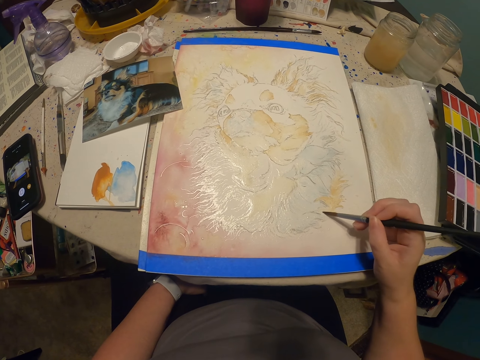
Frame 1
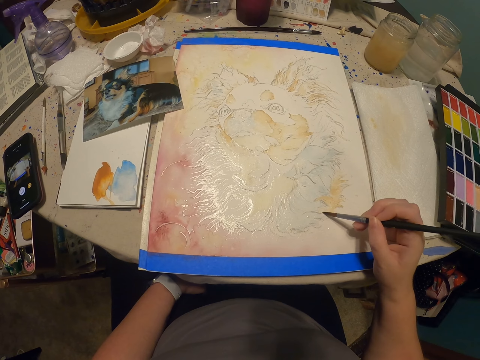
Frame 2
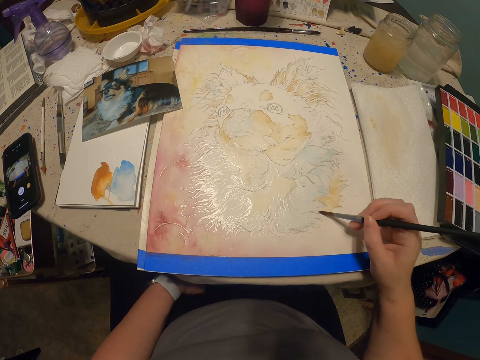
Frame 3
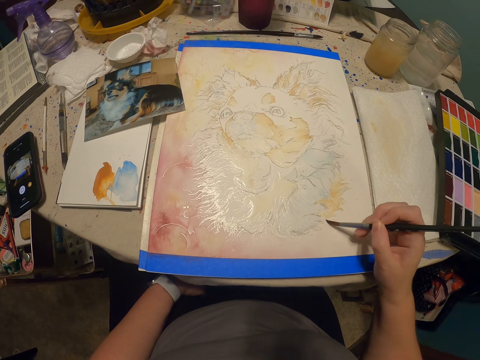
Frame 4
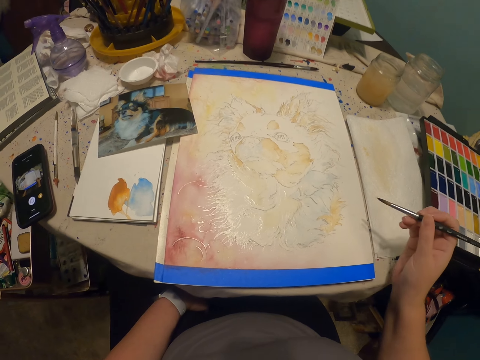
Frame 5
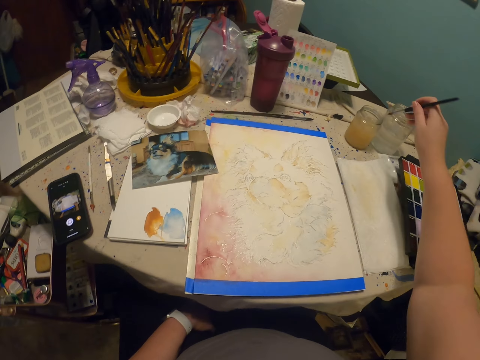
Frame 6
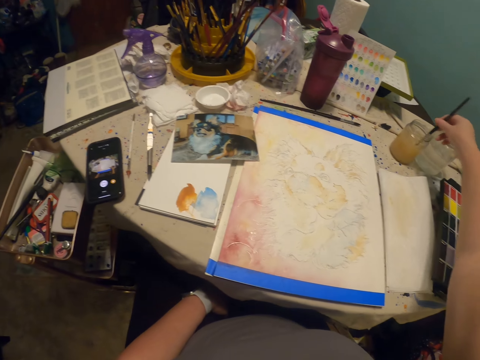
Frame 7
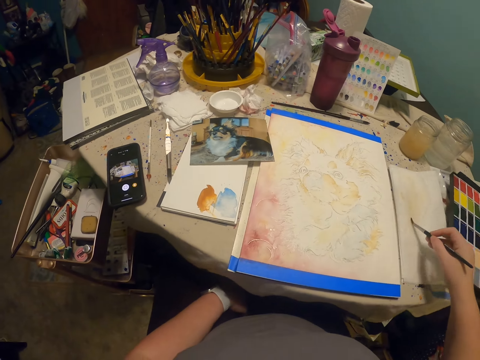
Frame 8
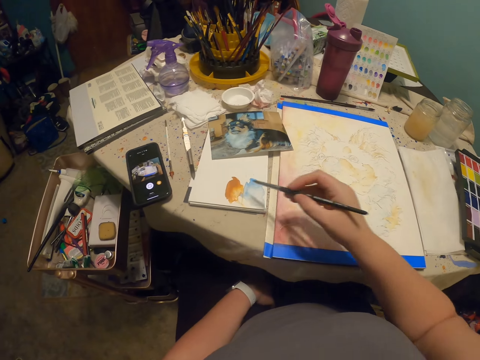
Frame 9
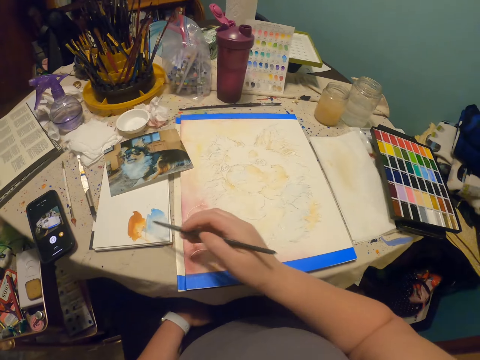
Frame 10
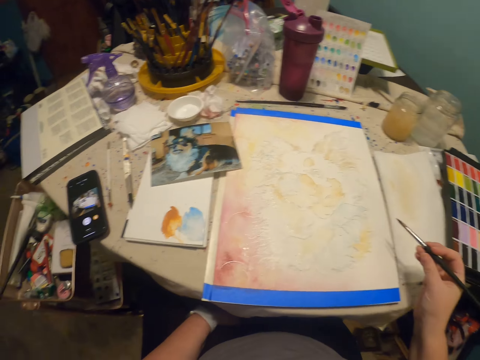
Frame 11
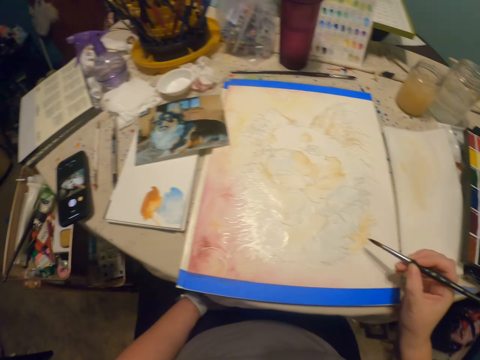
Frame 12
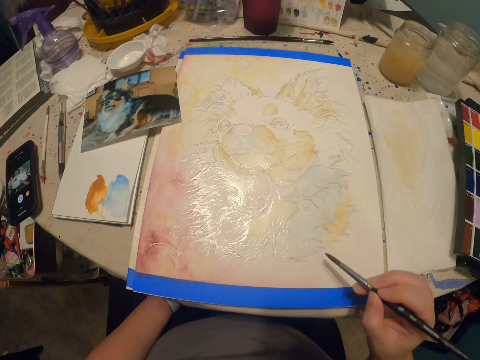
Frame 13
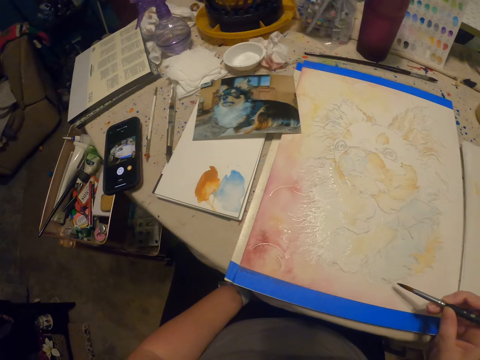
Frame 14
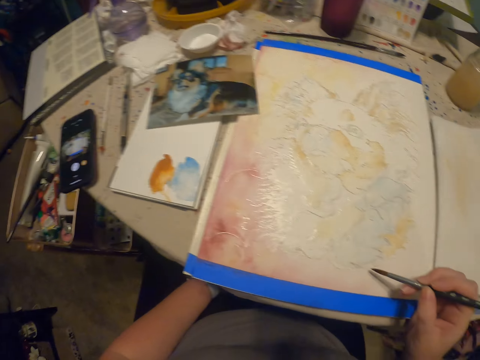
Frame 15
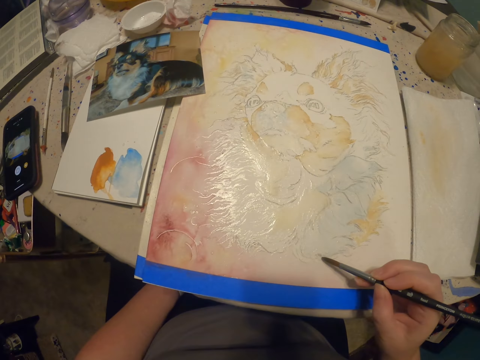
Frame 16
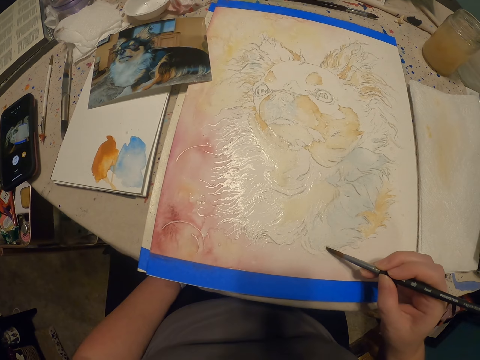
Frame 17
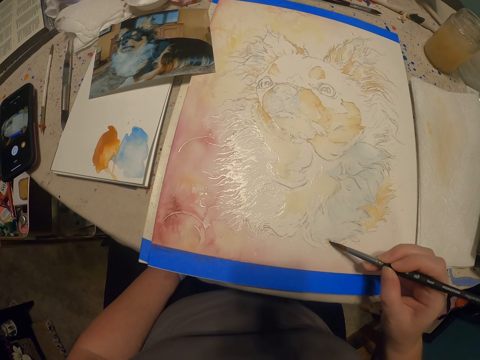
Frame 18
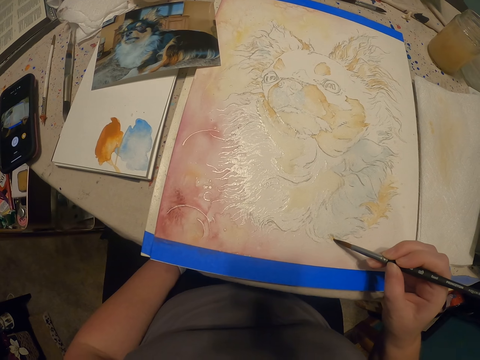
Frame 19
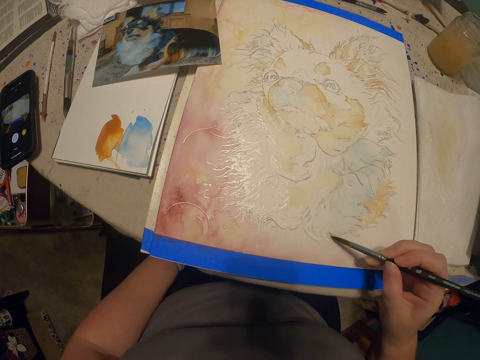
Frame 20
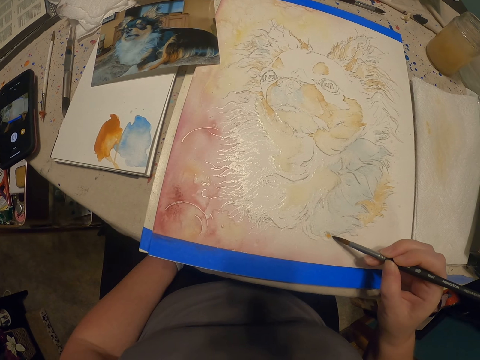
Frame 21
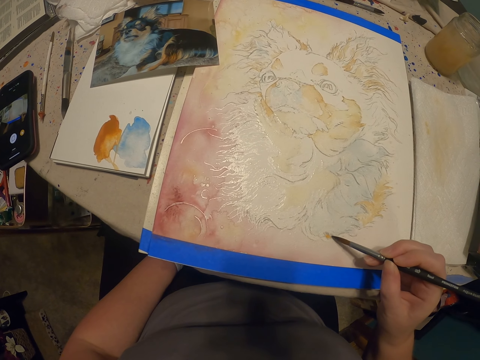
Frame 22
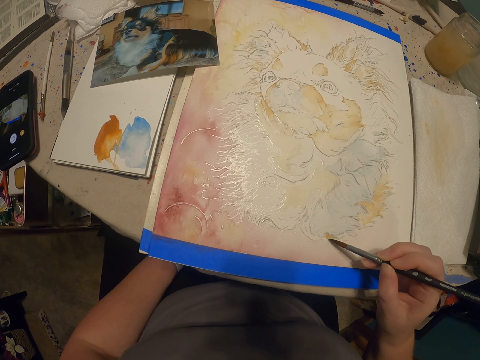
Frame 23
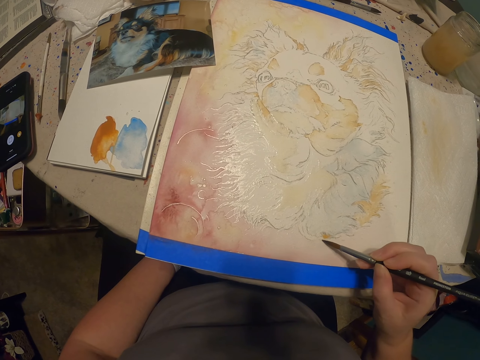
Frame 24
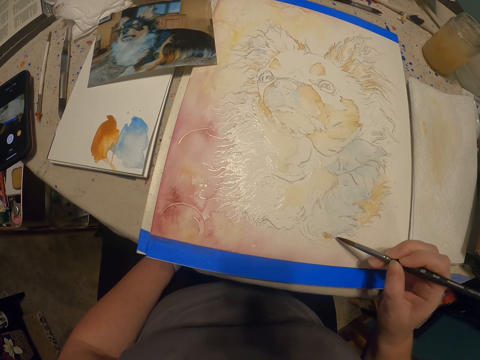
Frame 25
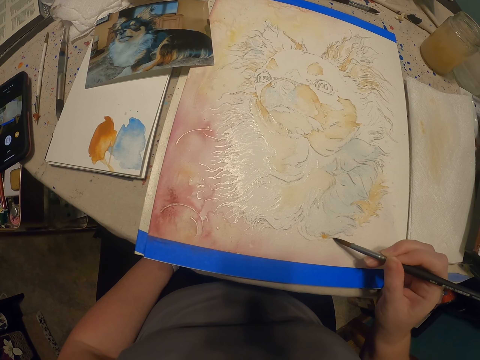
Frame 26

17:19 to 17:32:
The camera wearer dips the brush into something. They scrape off excess something from the brush. They pick up the paint. They paint a drawing.

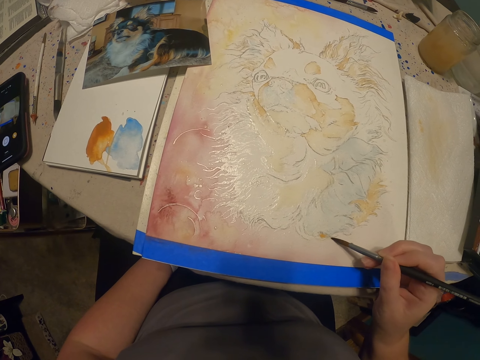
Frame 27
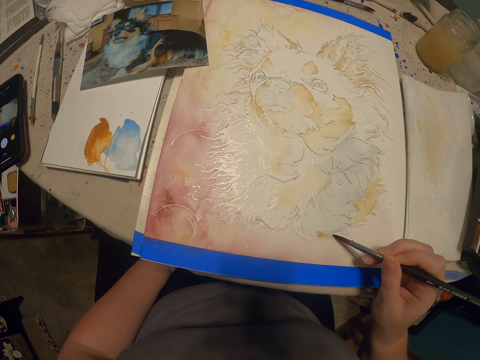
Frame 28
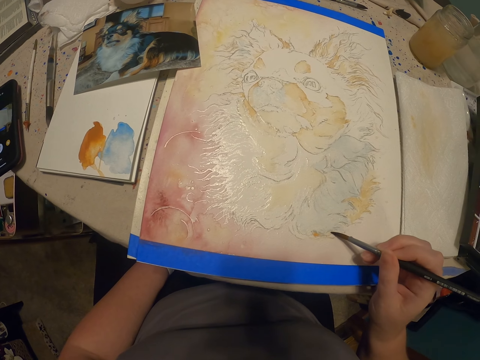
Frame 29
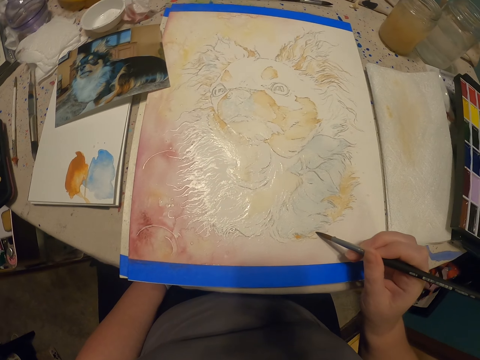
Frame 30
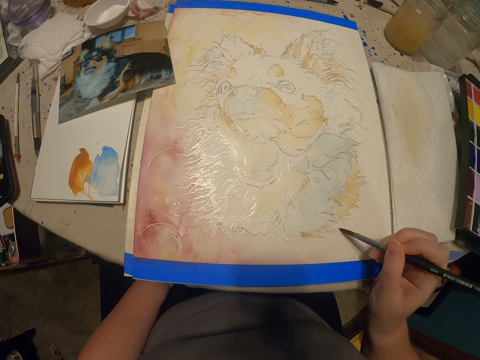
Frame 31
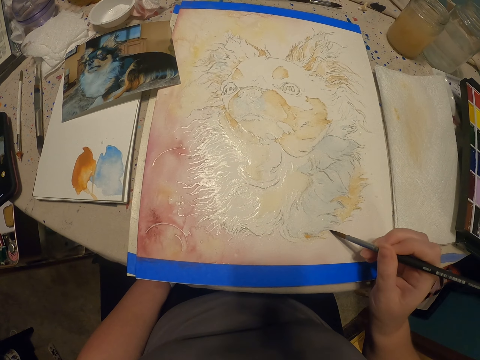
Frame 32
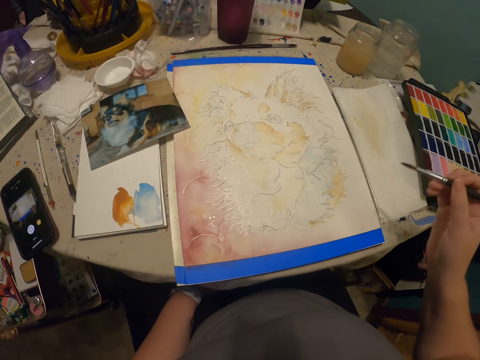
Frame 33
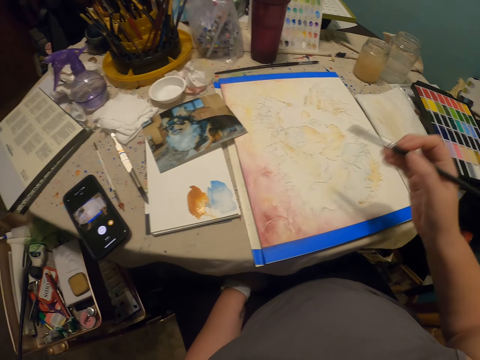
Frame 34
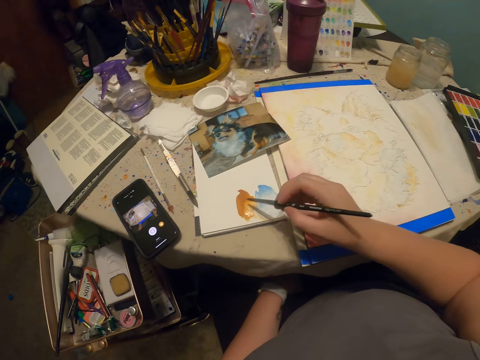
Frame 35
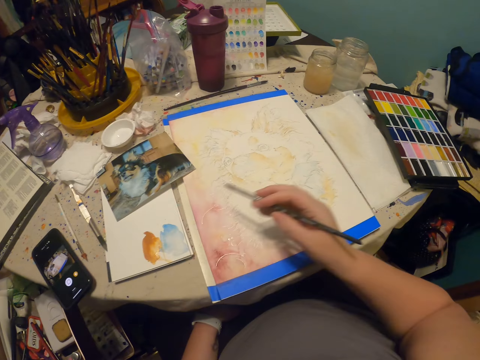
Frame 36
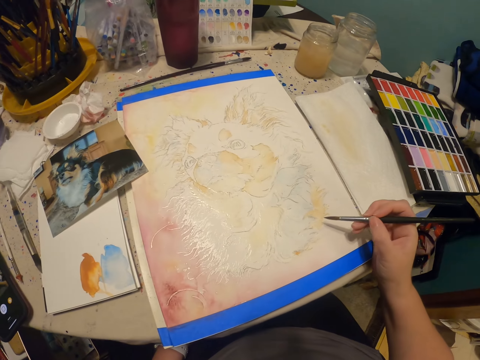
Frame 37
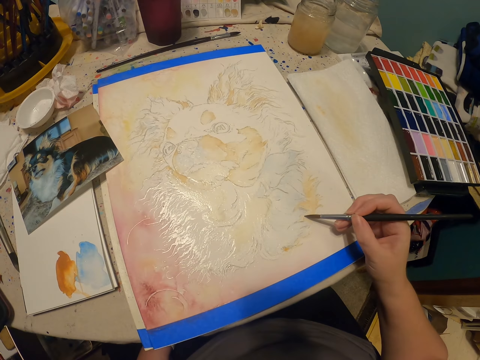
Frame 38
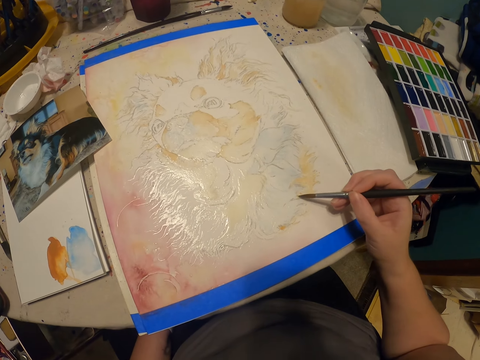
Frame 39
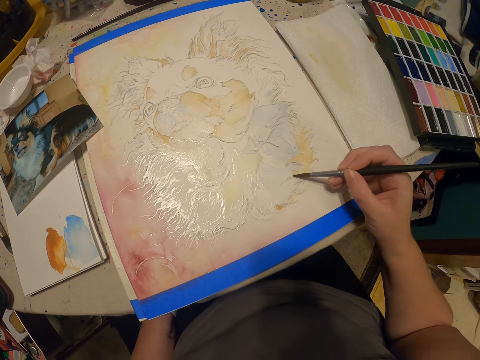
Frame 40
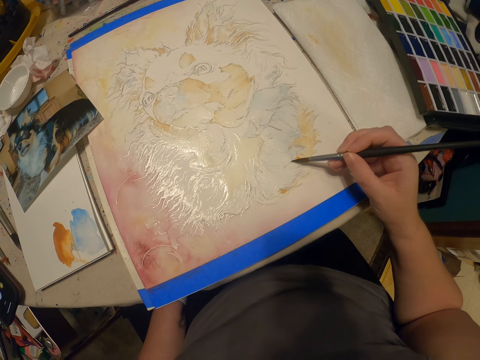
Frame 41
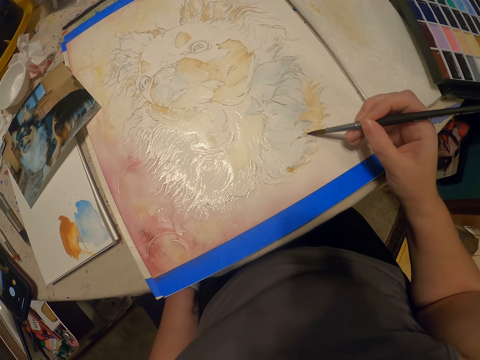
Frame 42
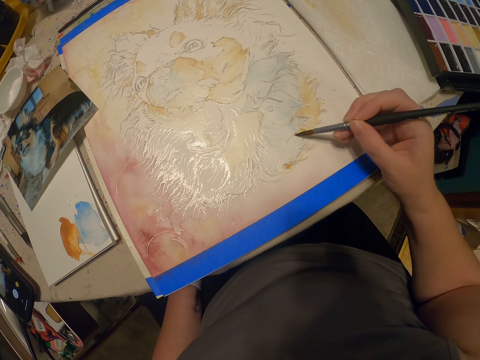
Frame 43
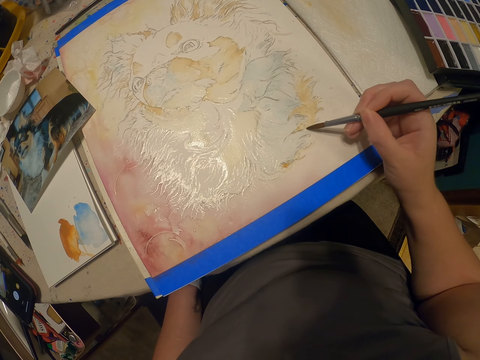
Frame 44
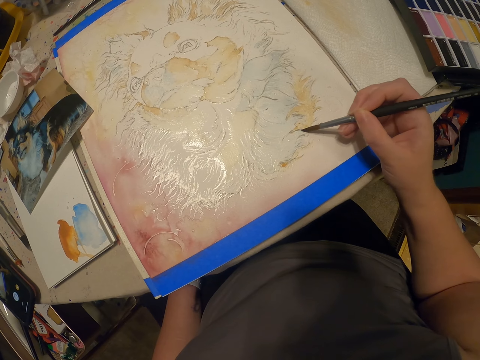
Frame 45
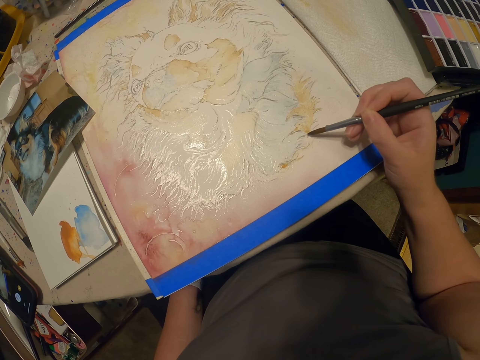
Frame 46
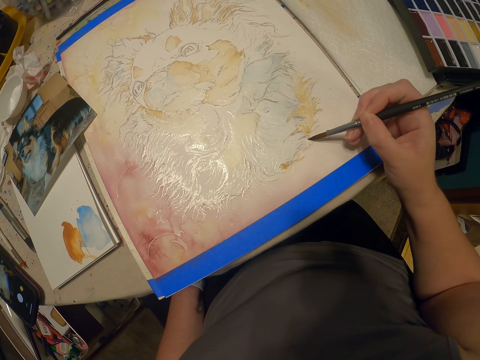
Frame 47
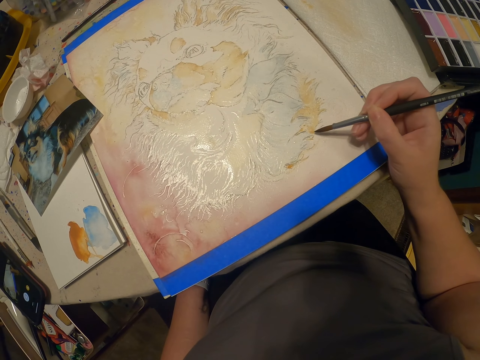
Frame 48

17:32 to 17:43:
The camera wearer picks up the paint. They paint a drawing.

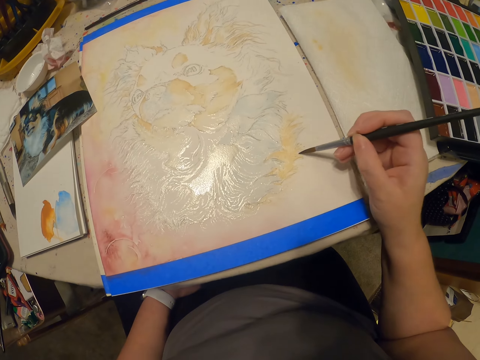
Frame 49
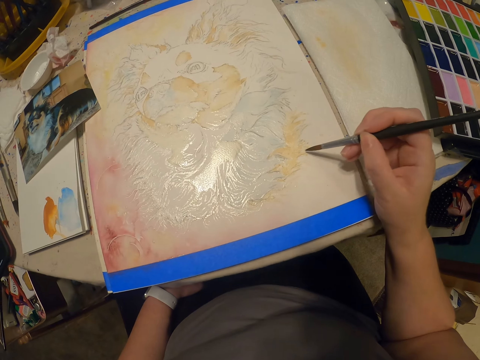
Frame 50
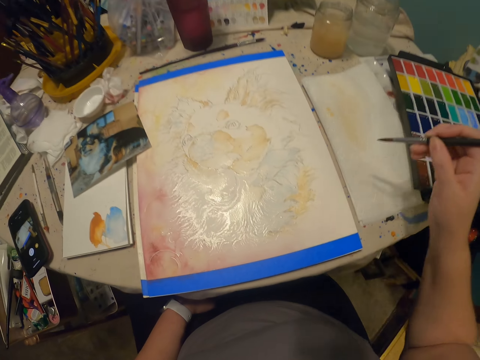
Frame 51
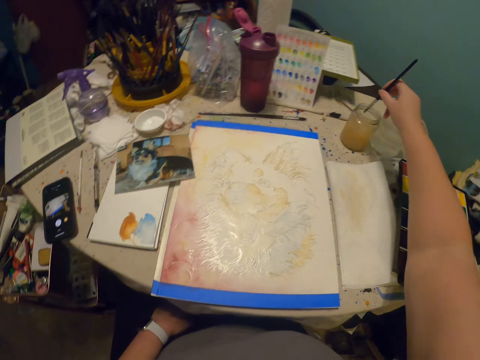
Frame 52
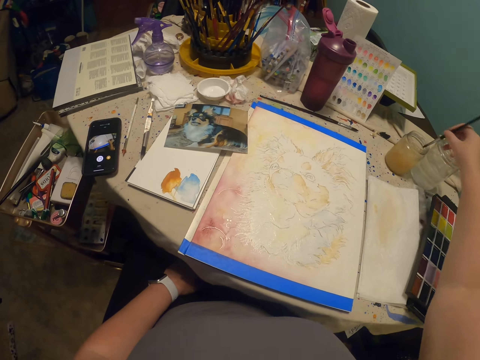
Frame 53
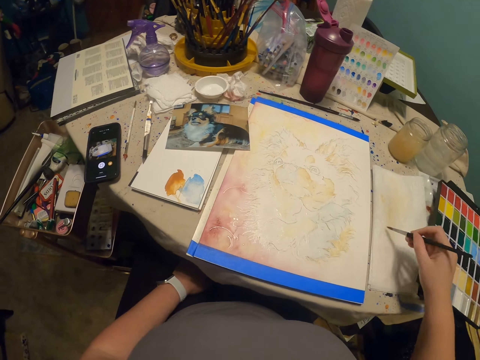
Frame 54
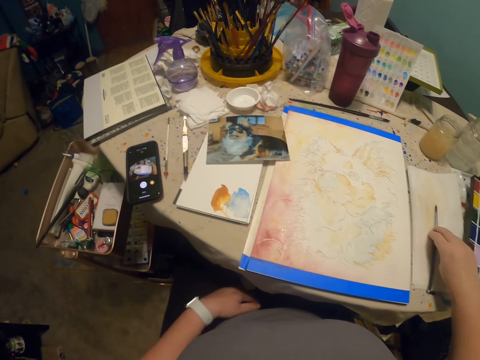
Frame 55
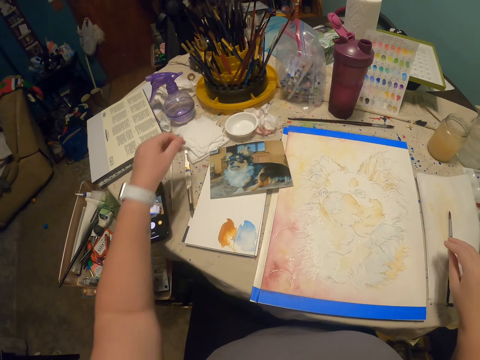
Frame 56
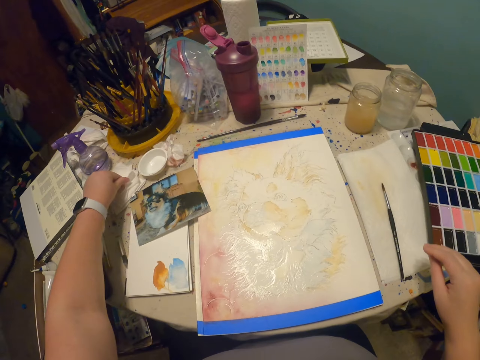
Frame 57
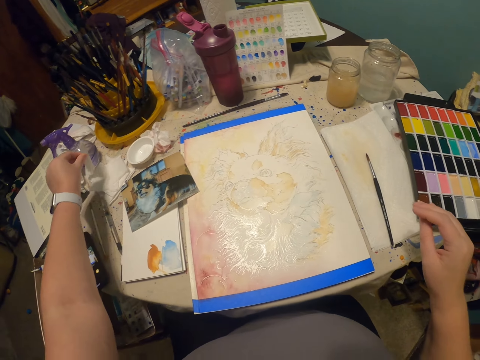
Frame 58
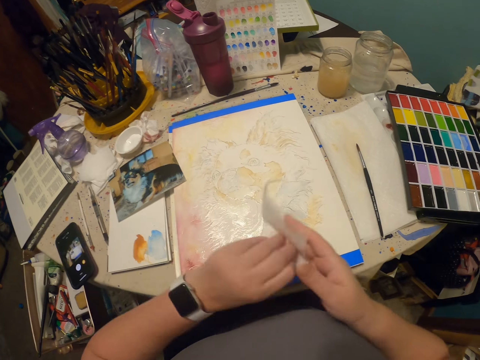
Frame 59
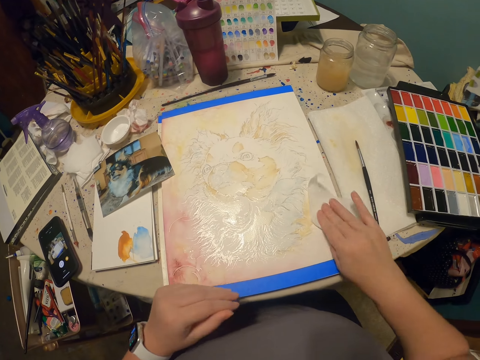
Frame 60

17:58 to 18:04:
The camera wearer dips the brush into something. They scrape off excess something from the brush. They place a drawing pen on a cloth on the table. They pick up a paper.
